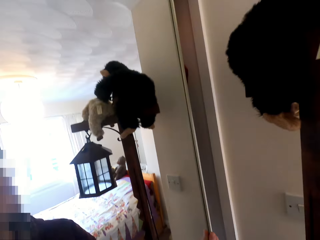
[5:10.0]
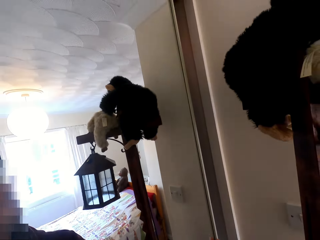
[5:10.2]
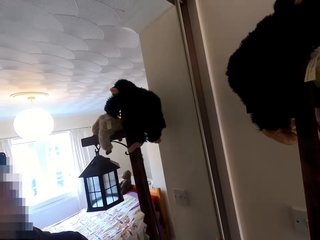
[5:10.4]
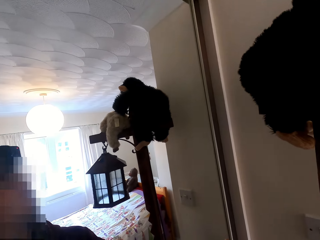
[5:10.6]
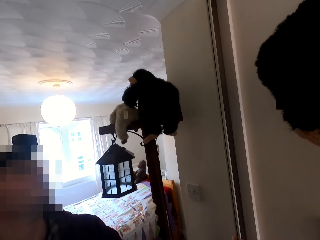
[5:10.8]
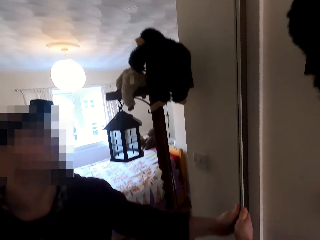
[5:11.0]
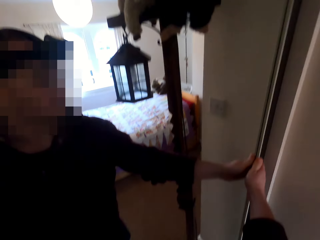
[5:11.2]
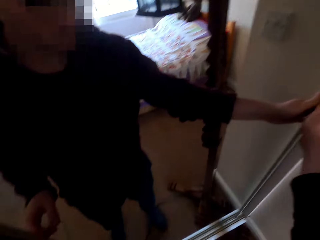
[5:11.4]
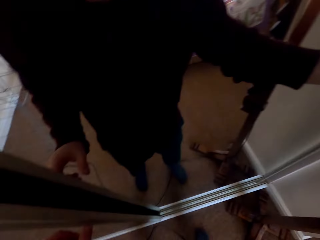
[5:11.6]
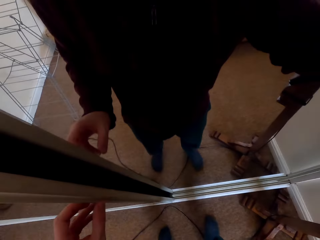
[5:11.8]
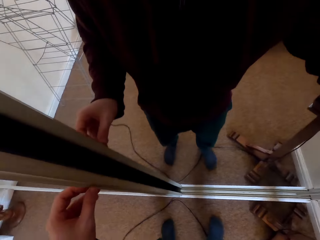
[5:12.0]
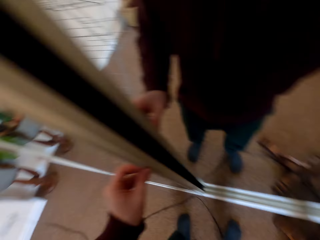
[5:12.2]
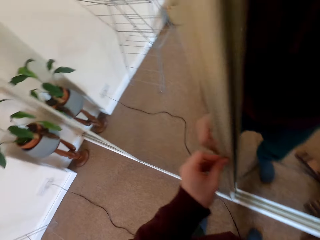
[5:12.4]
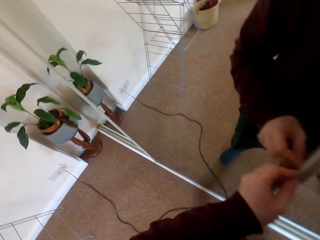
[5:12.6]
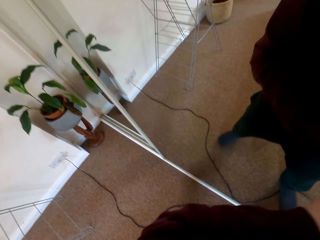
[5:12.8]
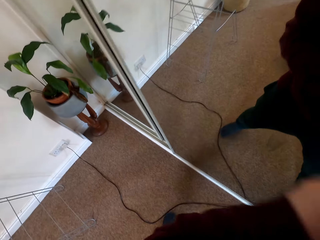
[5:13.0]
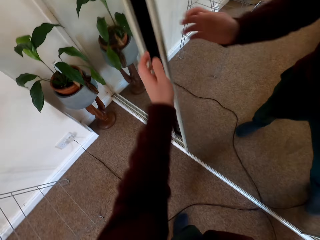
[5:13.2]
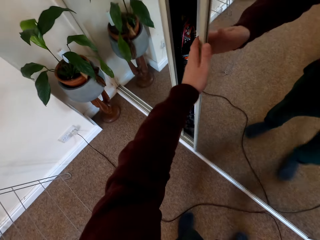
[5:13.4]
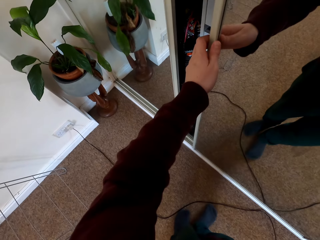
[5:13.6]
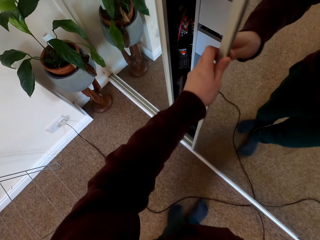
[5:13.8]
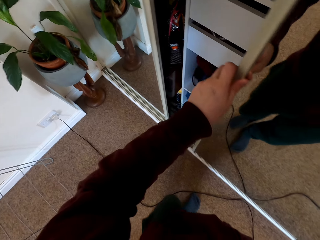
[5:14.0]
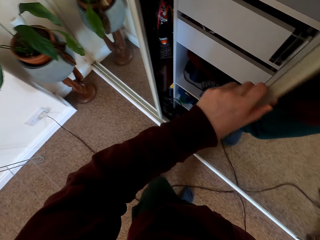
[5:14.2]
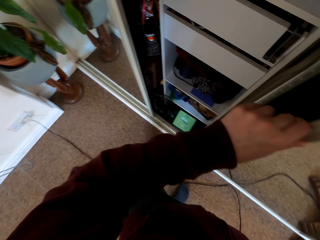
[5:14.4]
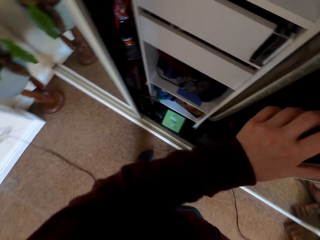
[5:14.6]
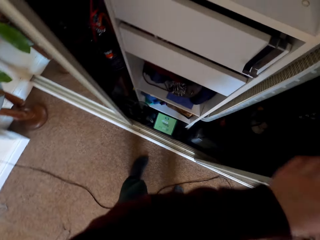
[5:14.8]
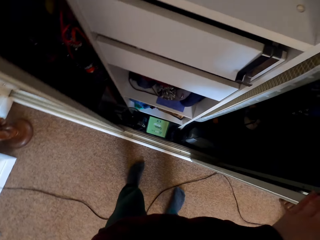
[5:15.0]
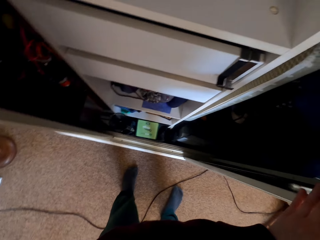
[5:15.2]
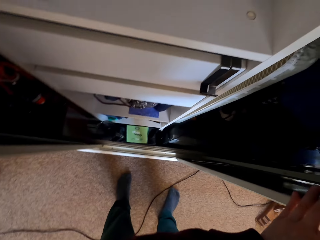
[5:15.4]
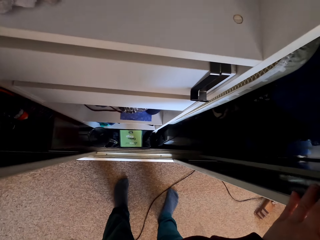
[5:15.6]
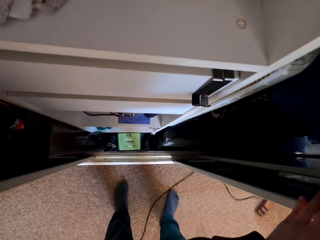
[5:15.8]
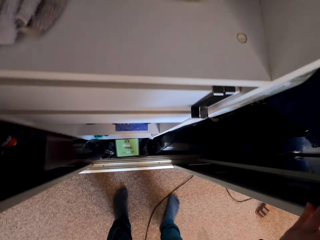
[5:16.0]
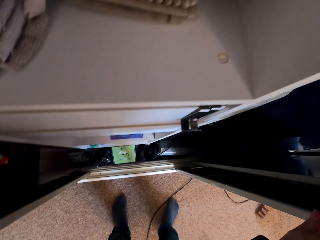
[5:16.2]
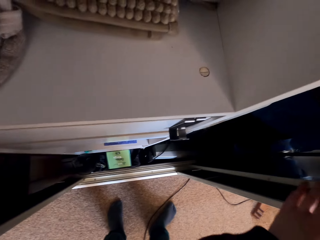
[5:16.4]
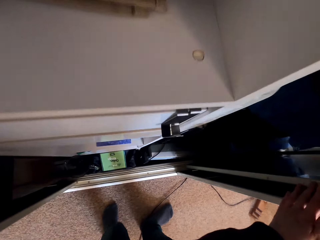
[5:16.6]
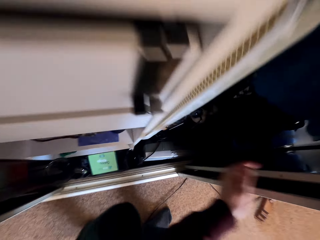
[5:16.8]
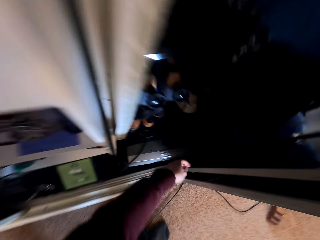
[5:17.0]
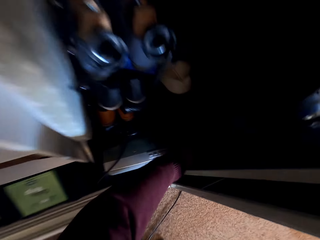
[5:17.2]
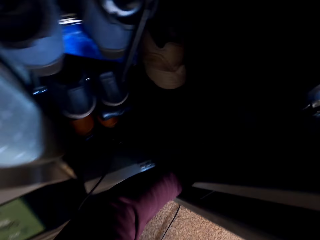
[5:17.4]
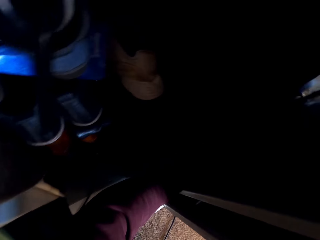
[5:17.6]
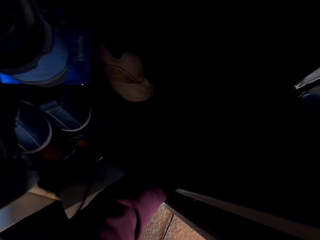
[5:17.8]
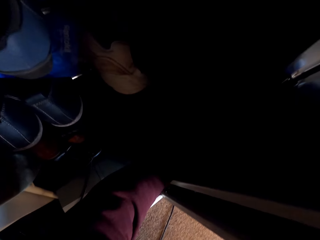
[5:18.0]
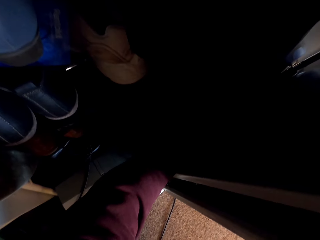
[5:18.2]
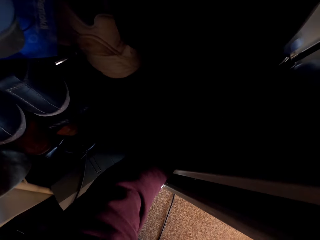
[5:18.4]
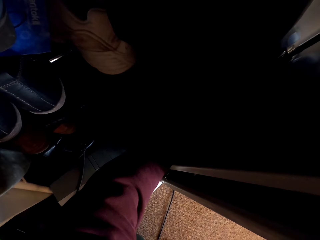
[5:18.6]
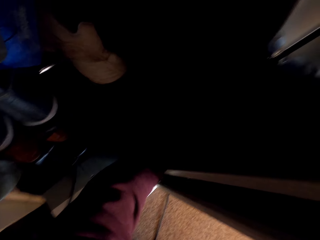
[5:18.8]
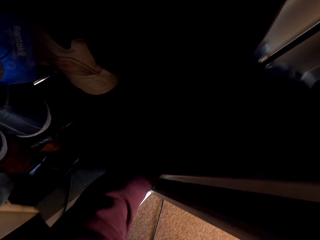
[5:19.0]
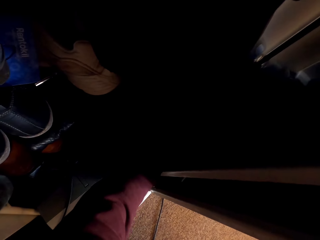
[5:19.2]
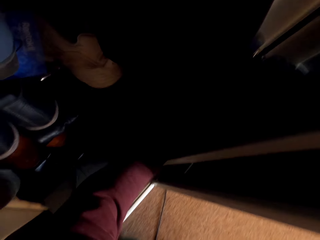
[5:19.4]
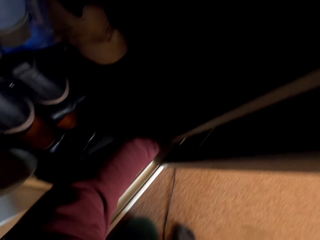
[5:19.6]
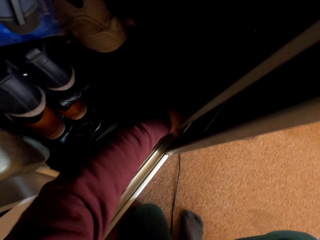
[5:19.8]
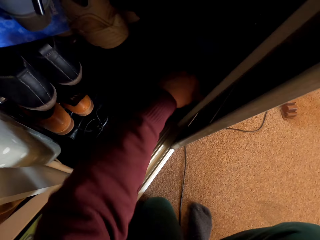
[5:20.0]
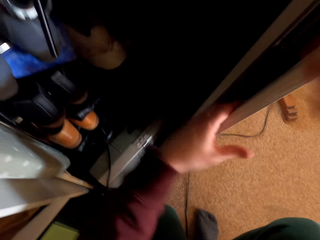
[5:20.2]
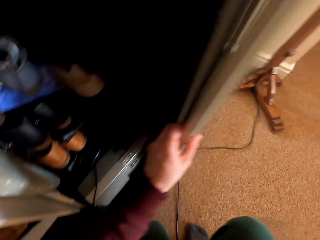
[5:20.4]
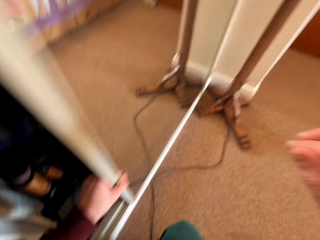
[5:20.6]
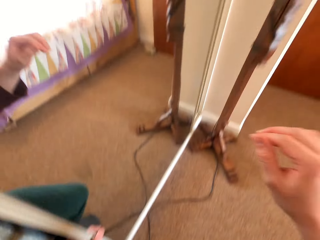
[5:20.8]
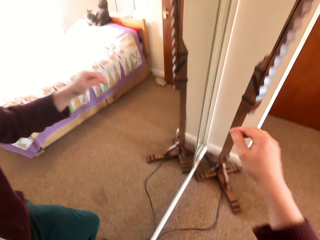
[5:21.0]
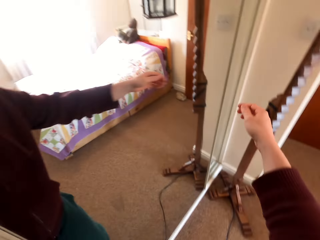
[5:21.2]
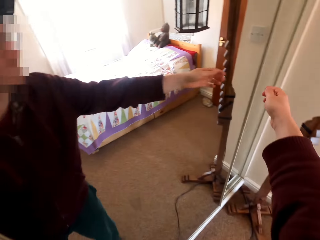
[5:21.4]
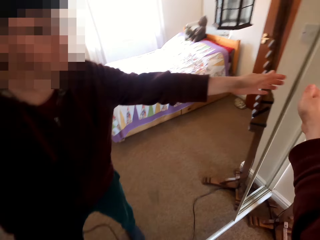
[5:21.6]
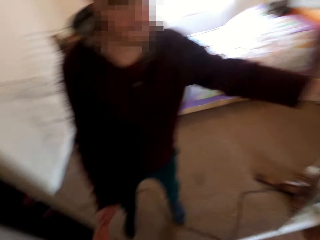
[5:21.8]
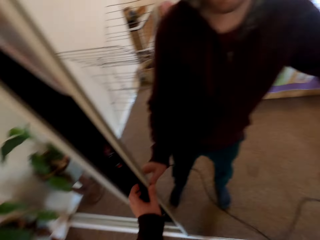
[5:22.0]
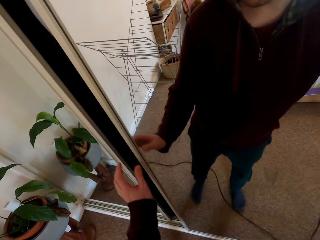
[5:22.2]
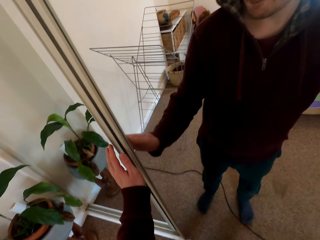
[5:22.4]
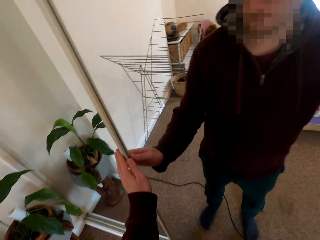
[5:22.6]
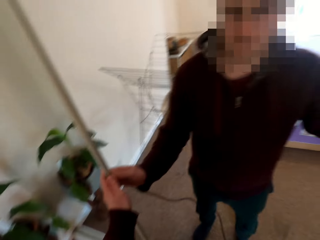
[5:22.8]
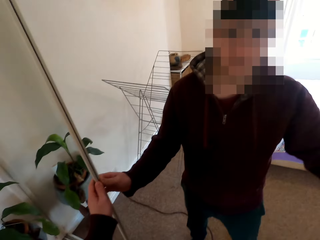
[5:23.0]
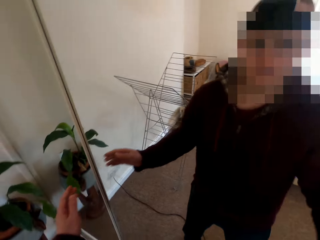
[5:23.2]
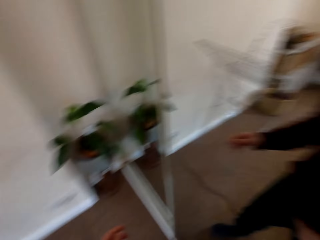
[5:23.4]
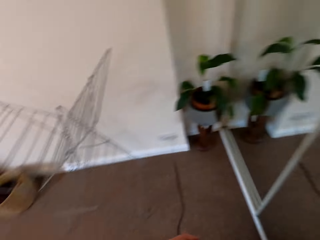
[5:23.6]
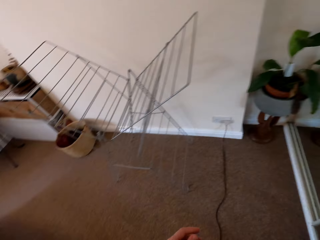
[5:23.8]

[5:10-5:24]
The camera wearer closes the mirror door of the wardrobe. They move the door back and forth. They adjust the drawer door. They touch the wardrobe lock. They close the wardrobe.

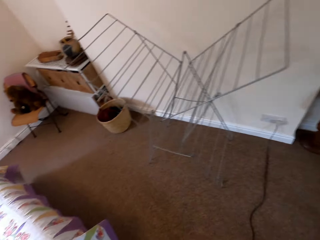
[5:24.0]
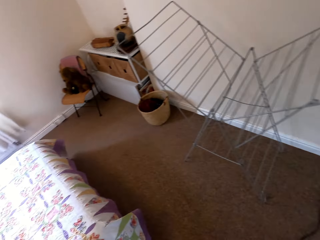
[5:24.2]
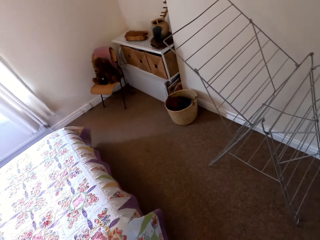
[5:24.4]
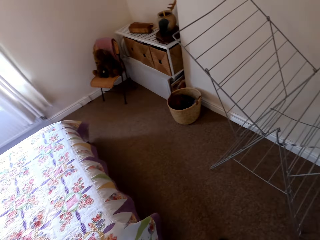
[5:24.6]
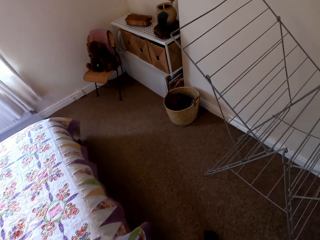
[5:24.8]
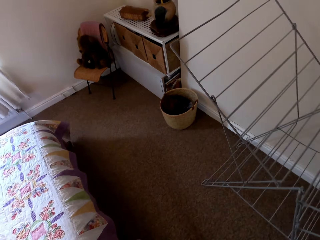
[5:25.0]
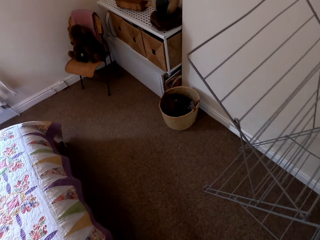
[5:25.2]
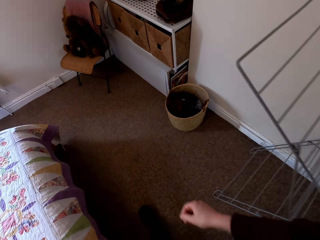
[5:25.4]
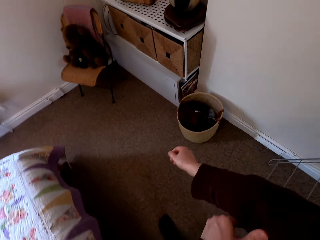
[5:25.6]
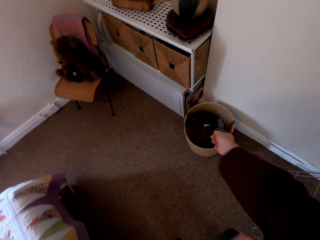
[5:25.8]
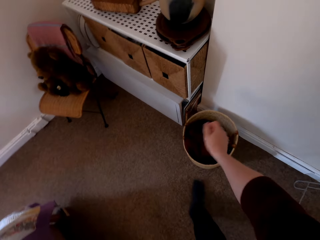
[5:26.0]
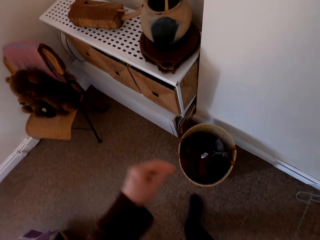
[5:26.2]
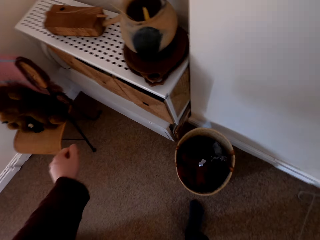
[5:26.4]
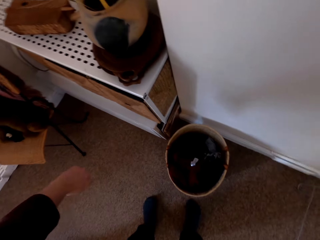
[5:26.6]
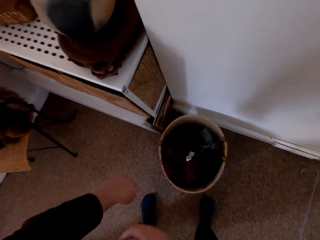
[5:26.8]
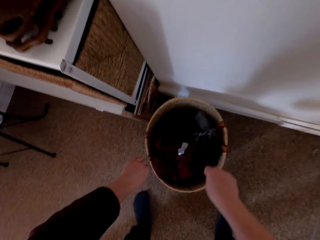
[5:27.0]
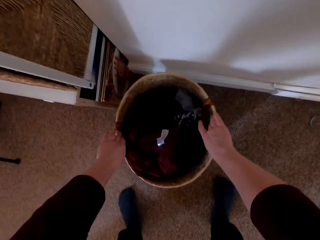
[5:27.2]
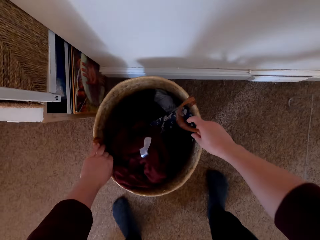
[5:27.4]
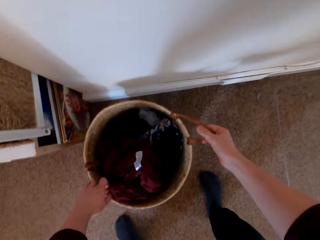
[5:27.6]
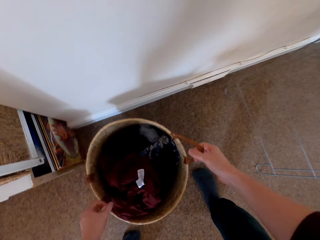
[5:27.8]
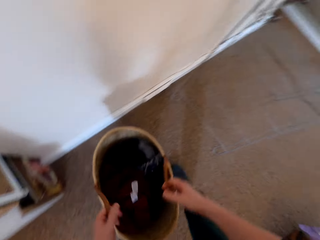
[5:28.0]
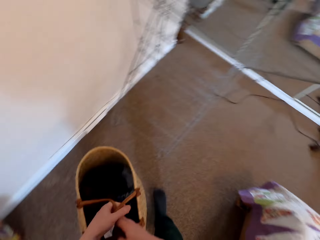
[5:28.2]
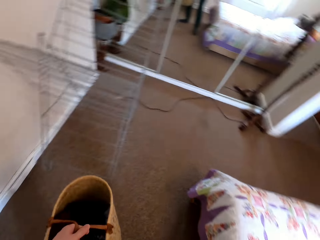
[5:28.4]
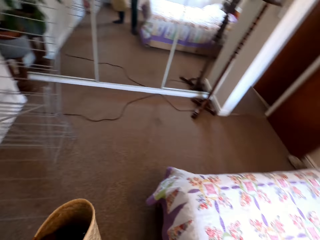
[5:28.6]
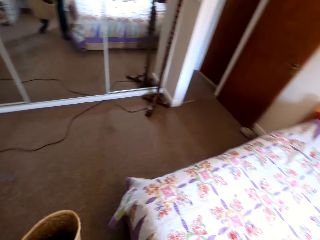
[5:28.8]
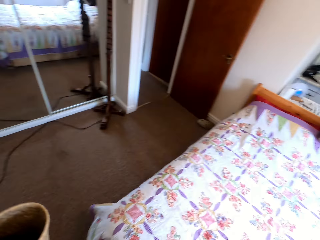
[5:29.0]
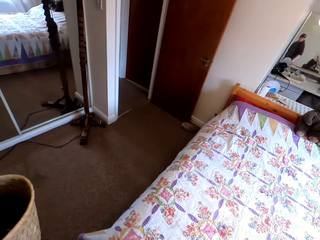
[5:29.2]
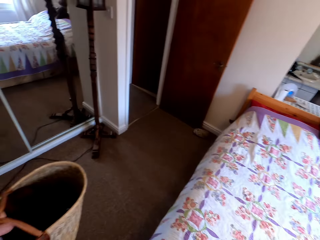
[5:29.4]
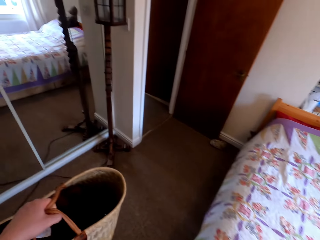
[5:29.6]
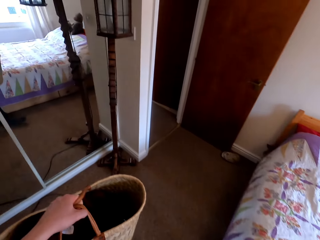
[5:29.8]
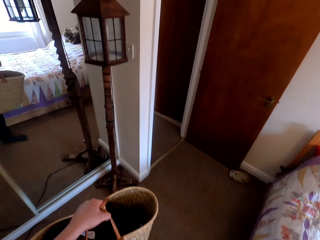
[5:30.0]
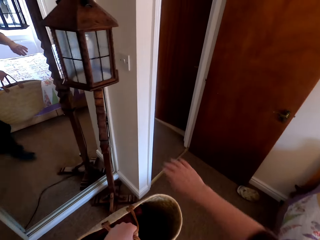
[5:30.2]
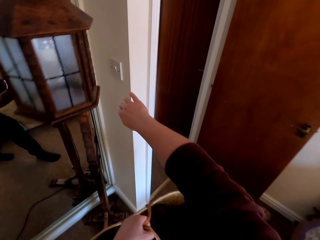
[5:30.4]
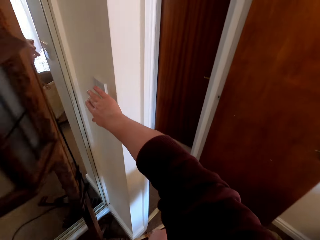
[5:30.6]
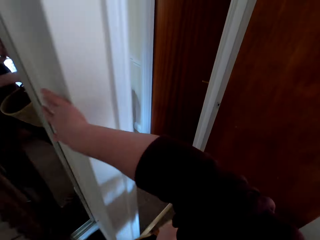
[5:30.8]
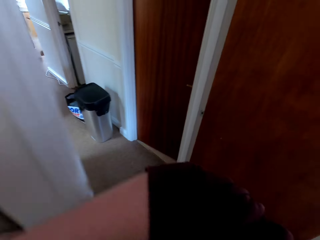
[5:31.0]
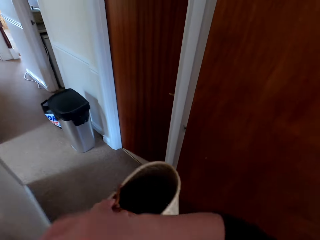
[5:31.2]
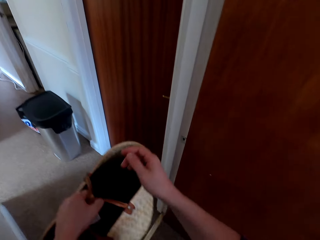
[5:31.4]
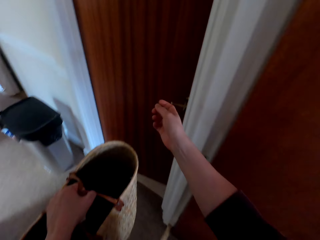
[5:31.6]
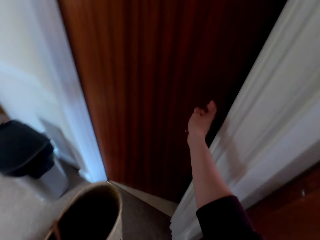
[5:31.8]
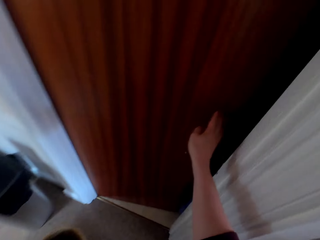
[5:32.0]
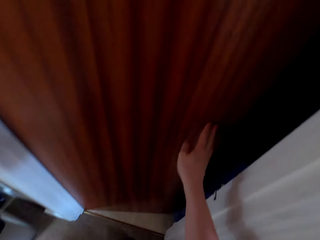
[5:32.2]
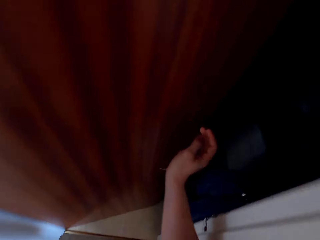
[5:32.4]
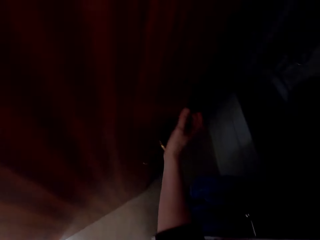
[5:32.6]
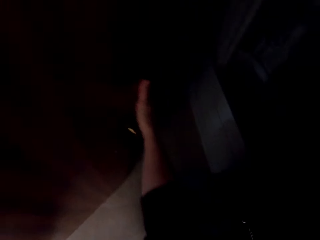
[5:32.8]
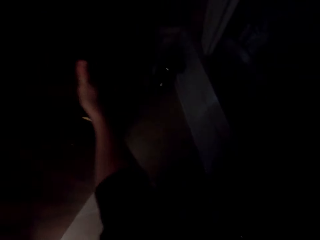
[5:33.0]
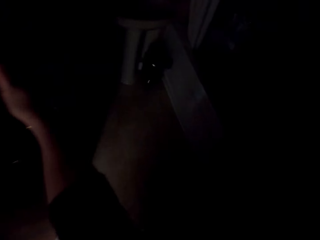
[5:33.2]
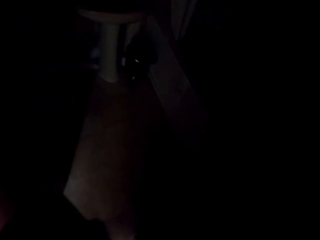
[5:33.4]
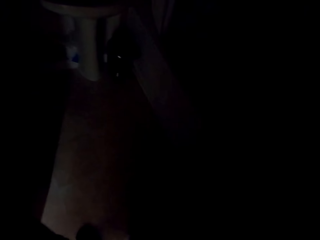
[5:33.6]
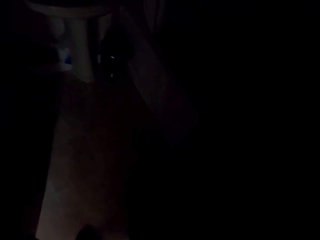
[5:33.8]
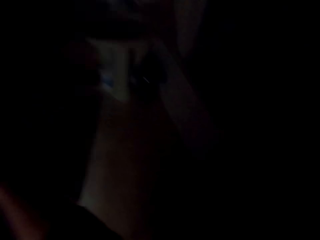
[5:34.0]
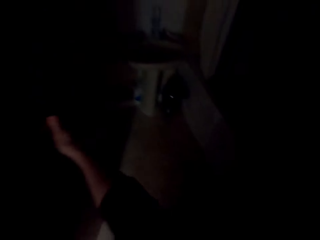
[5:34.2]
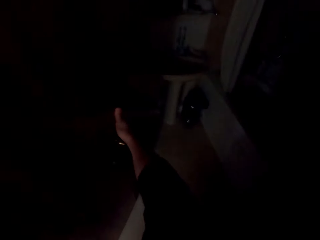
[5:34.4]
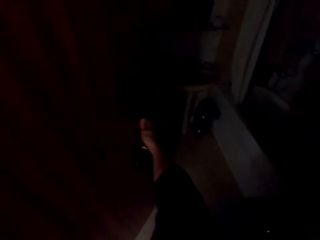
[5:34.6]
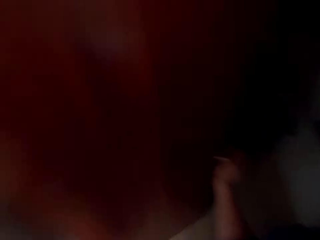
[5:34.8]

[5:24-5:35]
The camera wearer walks around. They fold the sweater sleeves. They take a basket on the floor. They carry the basket. They switch off the lights in the room. They switch on the lights. They open a door.
